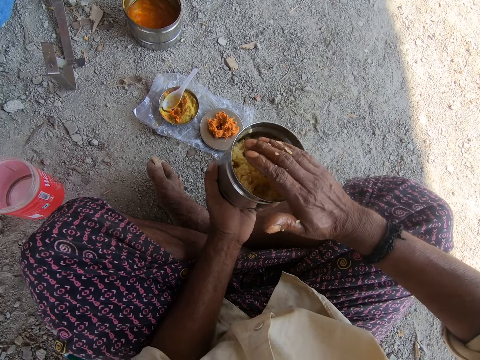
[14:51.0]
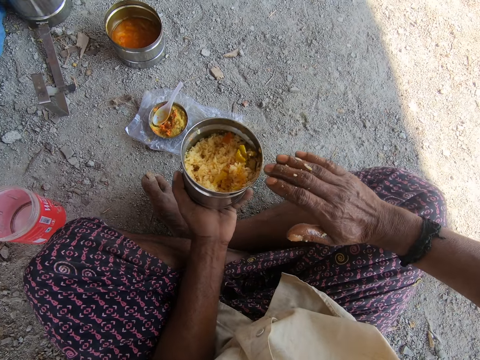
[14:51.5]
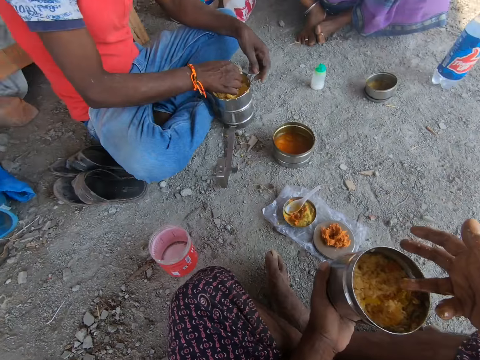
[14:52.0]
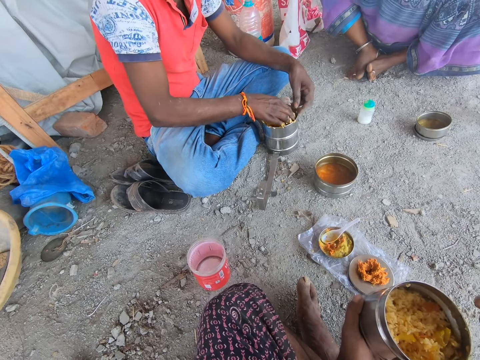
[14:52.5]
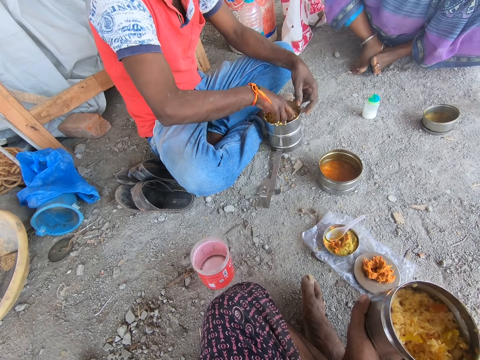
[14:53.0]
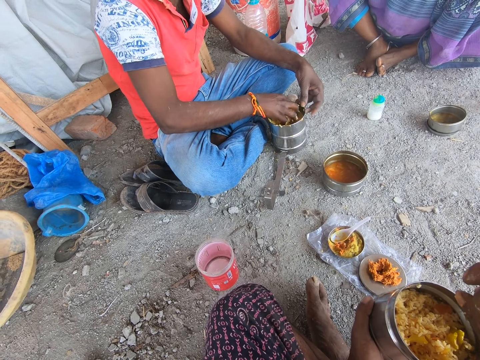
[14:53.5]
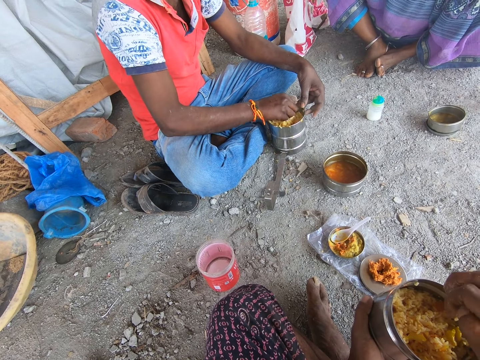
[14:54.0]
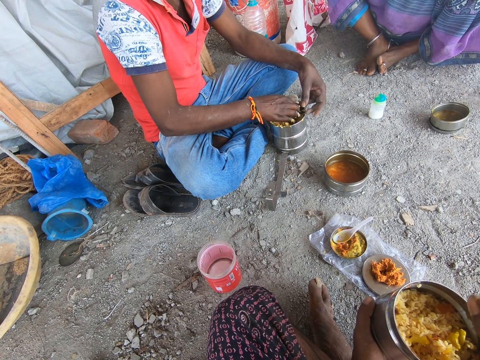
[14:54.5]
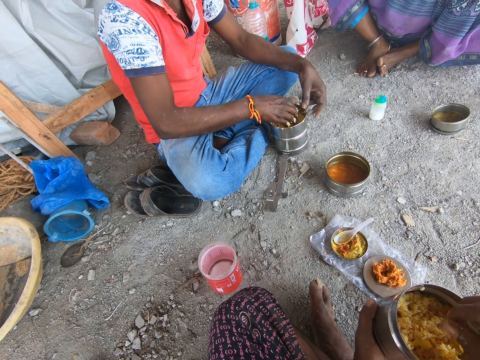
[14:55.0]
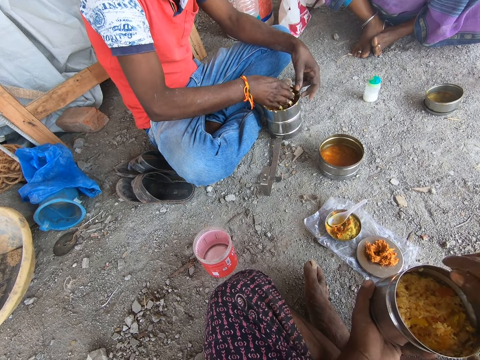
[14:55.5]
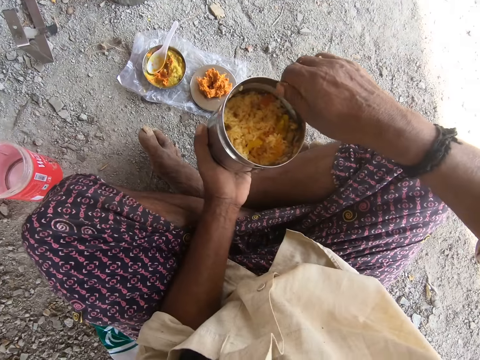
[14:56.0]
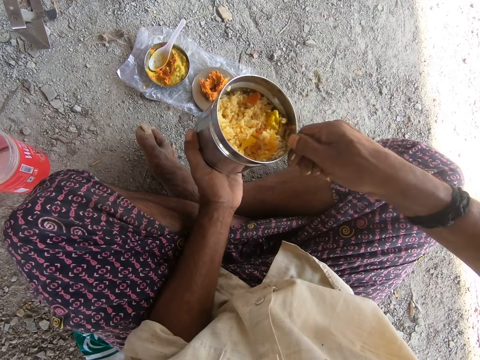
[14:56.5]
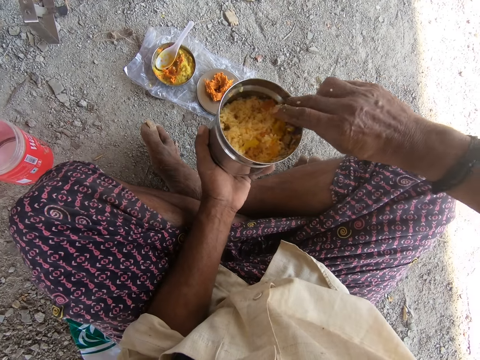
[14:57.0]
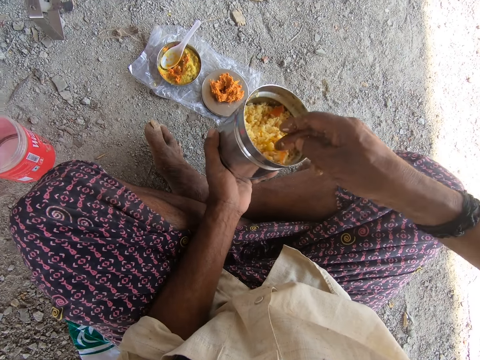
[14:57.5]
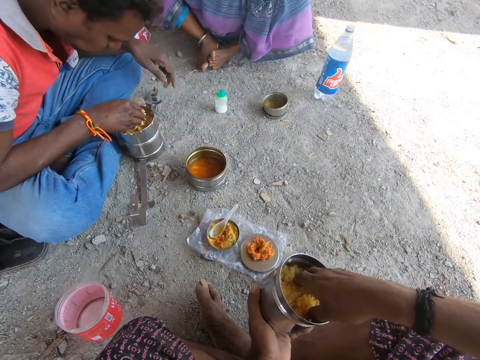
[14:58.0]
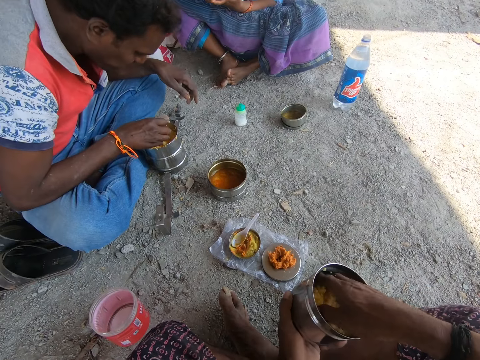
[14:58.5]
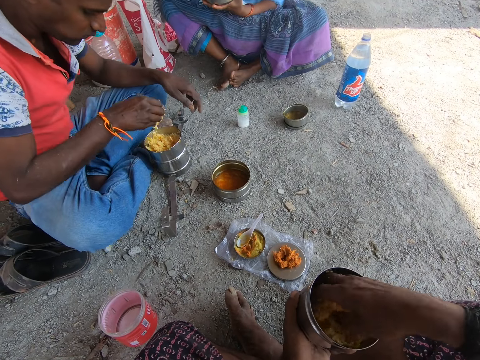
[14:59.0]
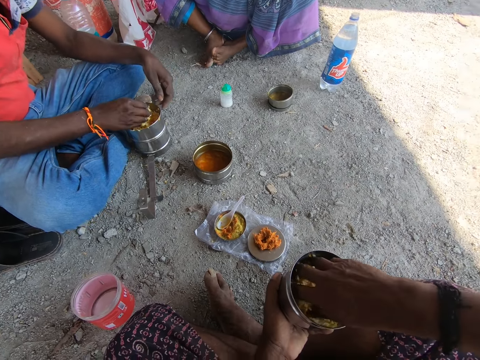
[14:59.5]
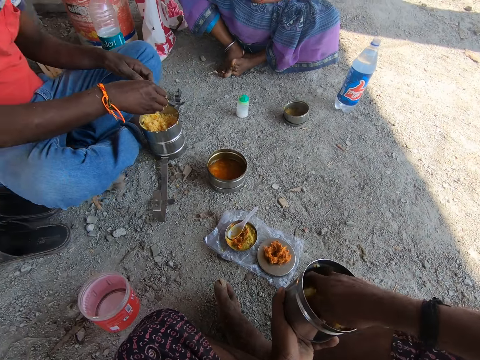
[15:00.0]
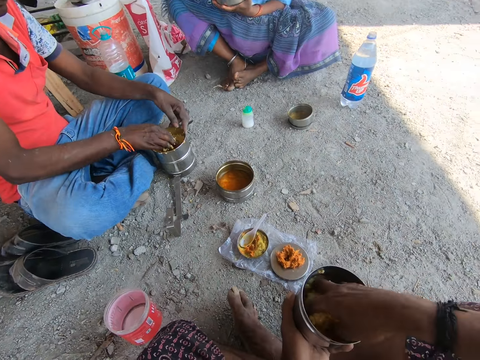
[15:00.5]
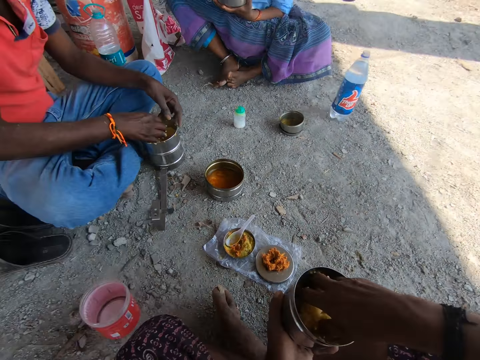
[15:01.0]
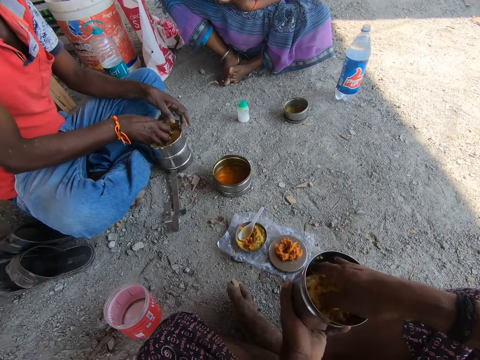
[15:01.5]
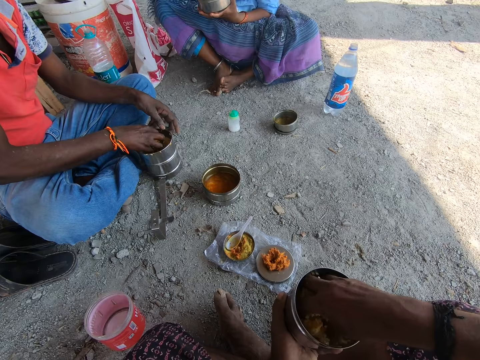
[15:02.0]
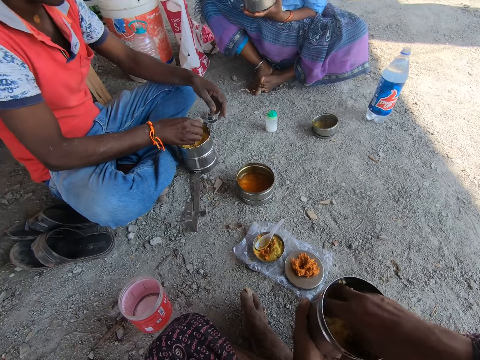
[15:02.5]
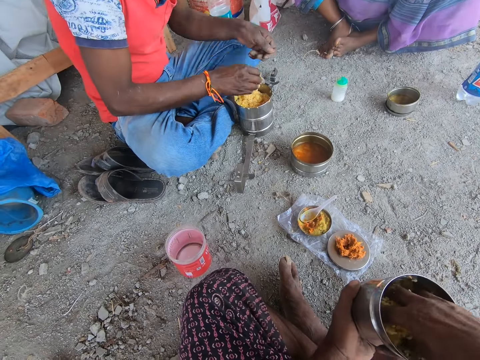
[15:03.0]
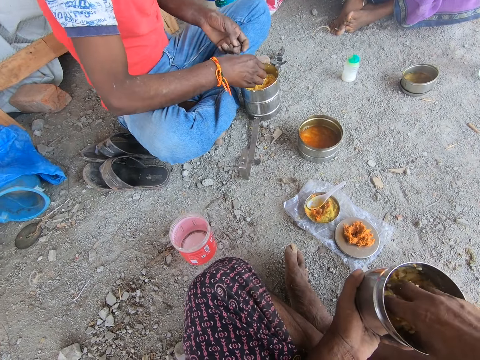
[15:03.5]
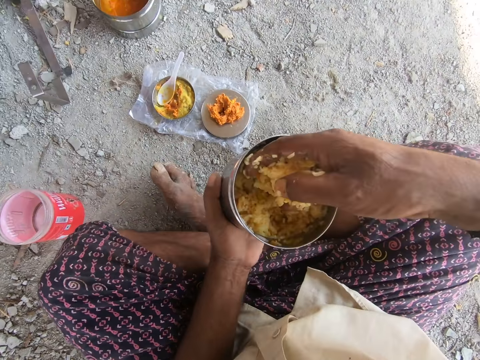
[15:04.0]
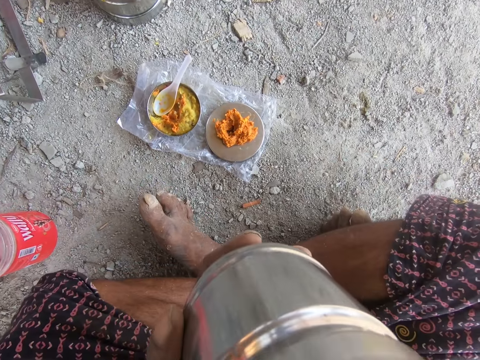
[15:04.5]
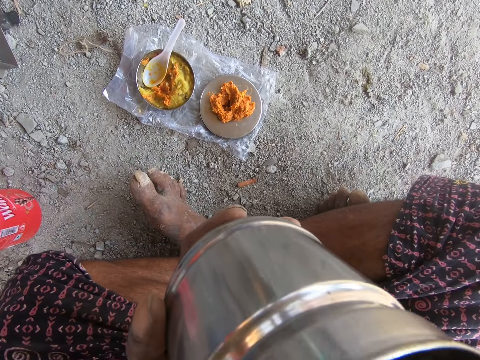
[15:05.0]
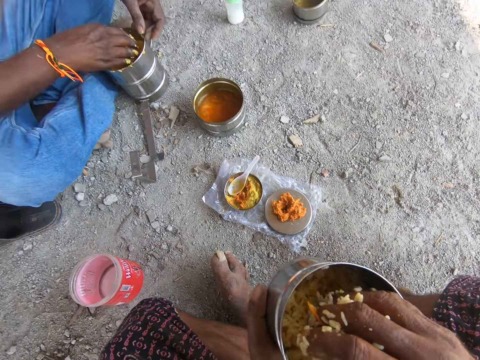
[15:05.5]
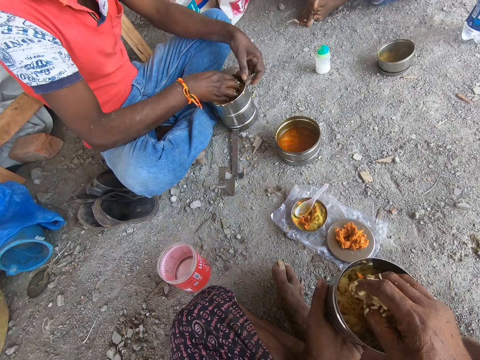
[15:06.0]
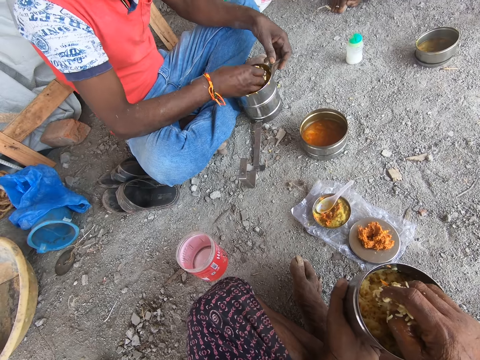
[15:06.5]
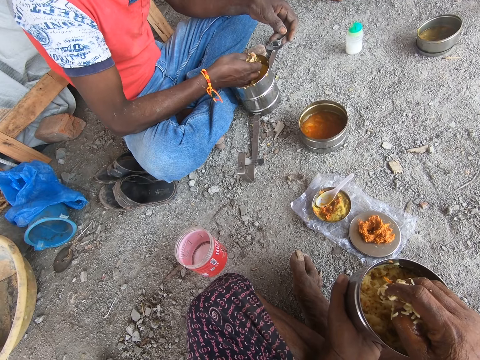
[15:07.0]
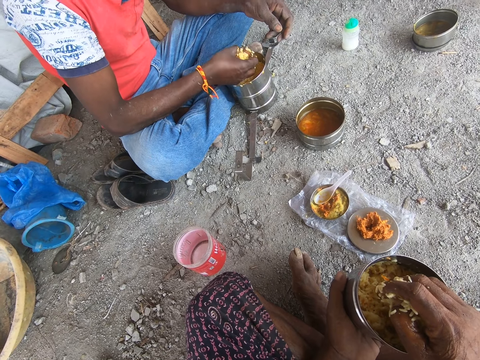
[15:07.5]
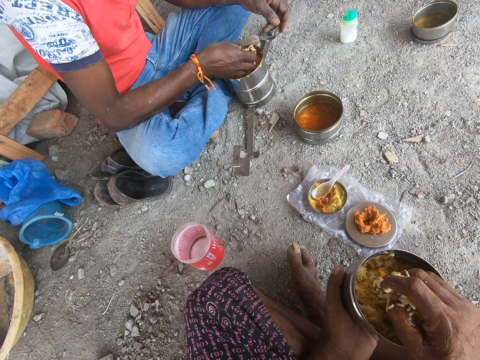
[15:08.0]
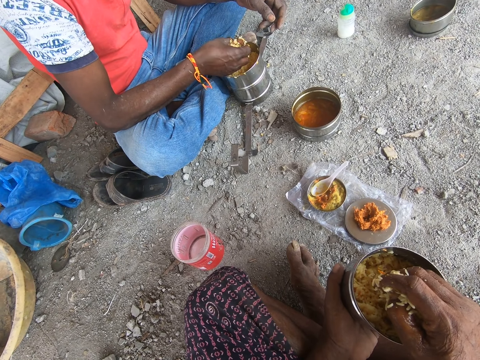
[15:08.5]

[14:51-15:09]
The camera wearer wipes his hand on a tin. A man mixes the rice and the soup in the tin. The camera wearer mixes his food in a can. He looks at the man. The man takes food from the can. The camera wearer takes food from the can and puts the food to his mouth. He mixes the food in his hands.

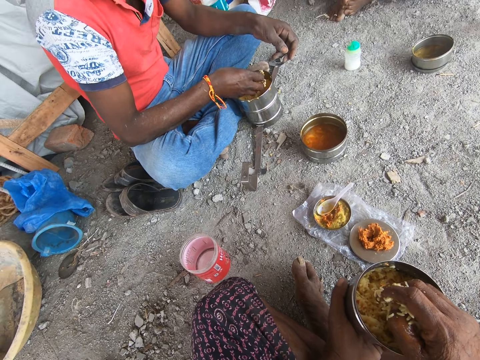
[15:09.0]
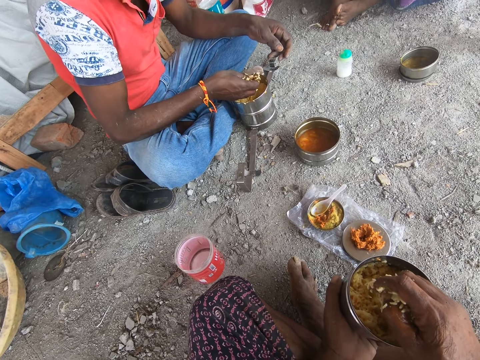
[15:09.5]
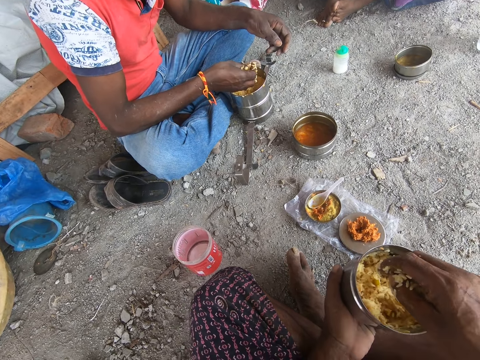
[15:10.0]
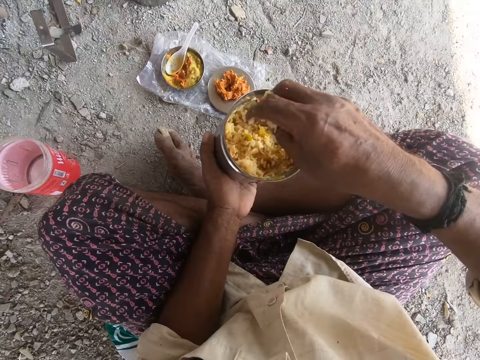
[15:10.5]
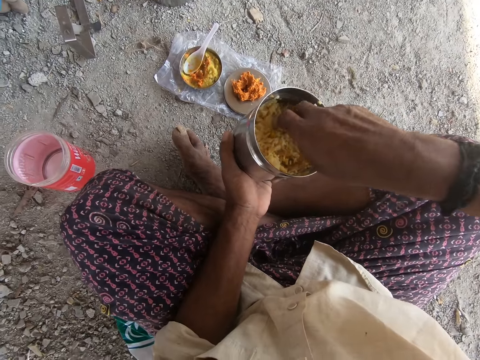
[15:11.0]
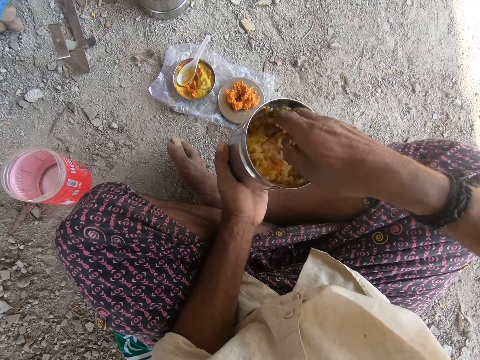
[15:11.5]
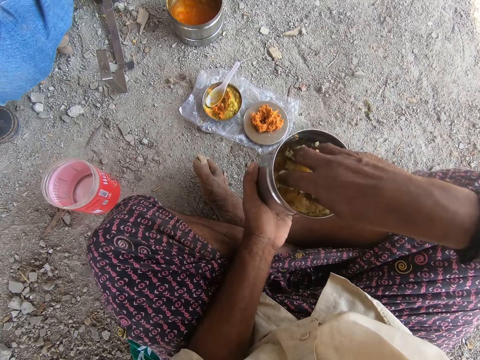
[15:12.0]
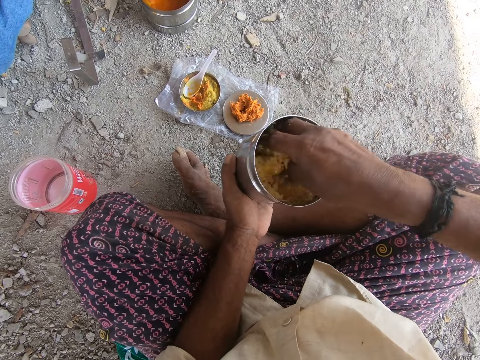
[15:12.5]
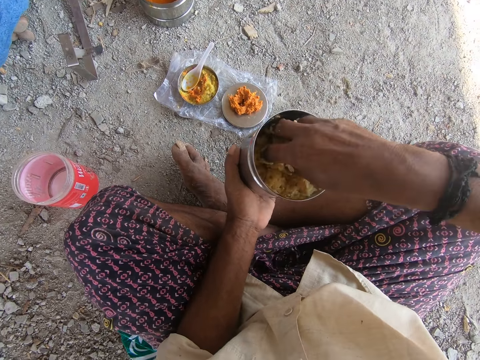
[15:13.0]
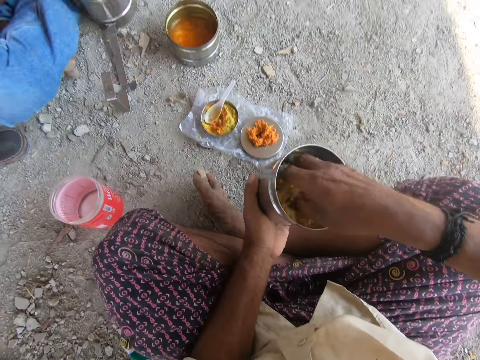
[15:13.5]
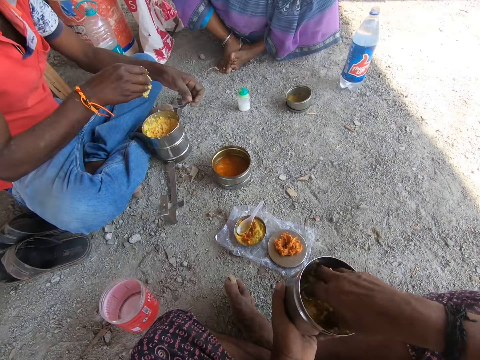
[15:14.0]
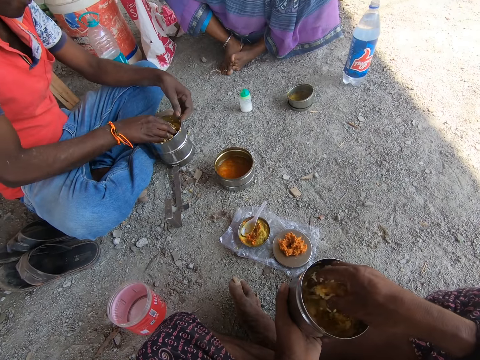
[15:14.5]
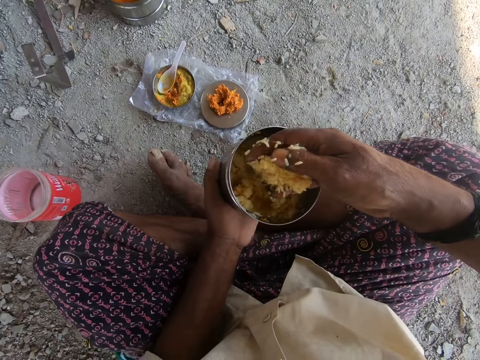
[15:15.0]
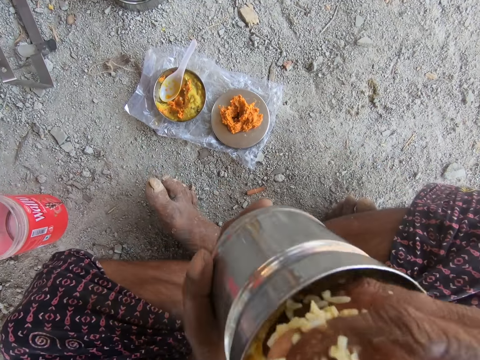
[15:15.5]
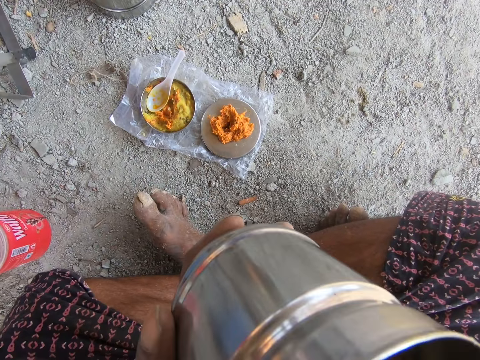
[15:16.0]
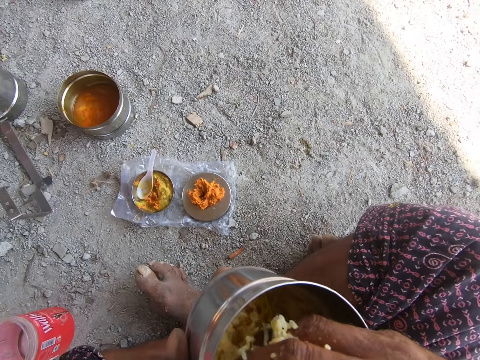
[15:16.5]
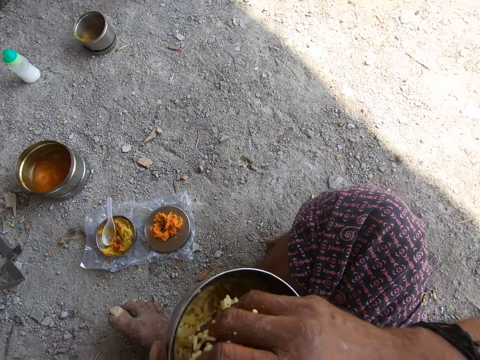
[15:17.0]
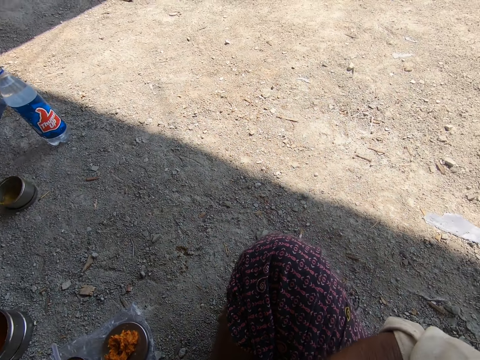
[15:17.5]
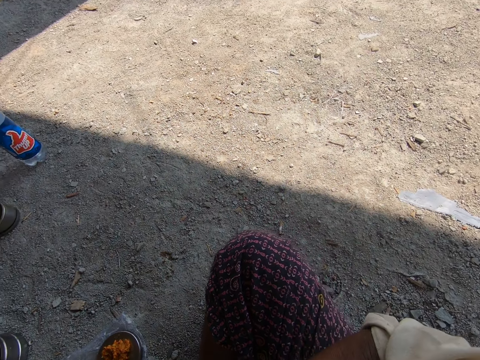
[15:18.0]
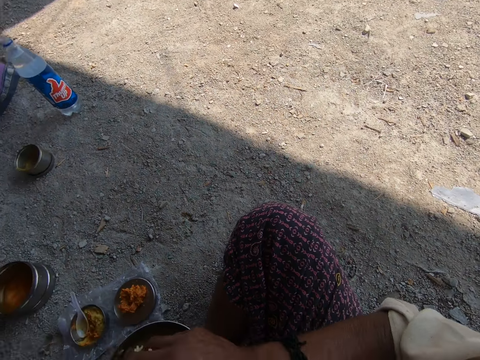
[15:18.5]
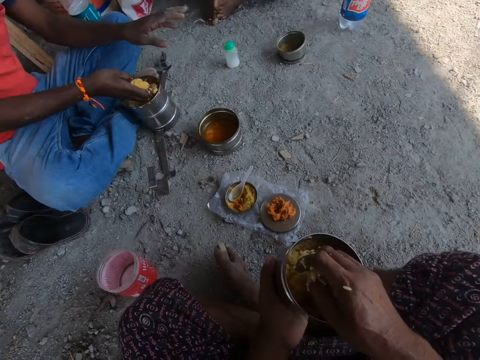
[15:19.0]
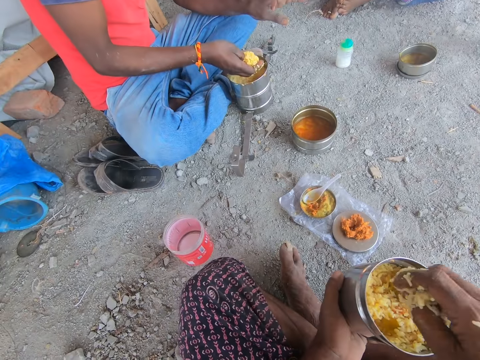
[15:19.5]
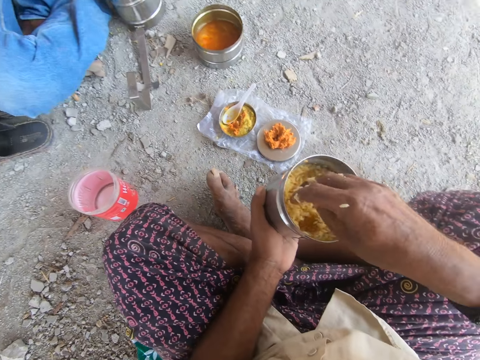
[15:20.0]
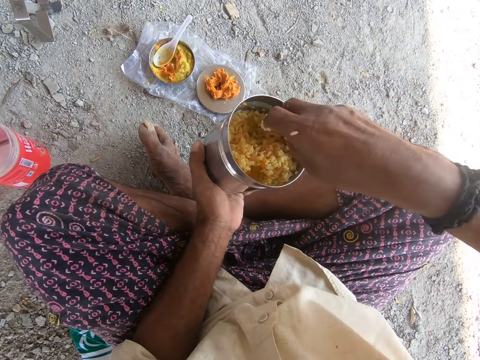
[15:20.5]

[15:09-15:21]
The camera wearer shakes off food particles from his hands. He mixes the food in a can with the hand. He takes food from the can and puts the food in his mouth. He looks around a compound. He looks at a person.
